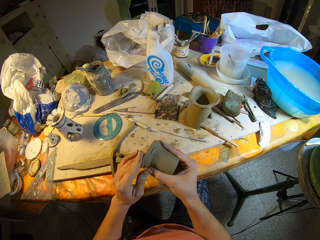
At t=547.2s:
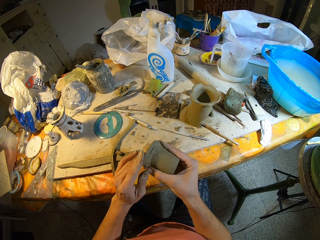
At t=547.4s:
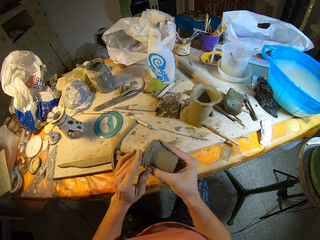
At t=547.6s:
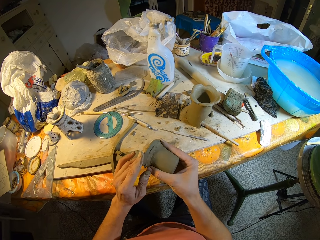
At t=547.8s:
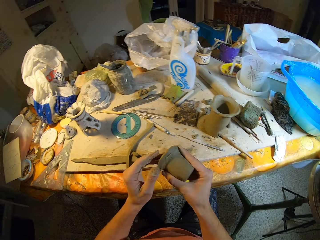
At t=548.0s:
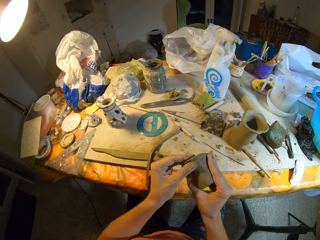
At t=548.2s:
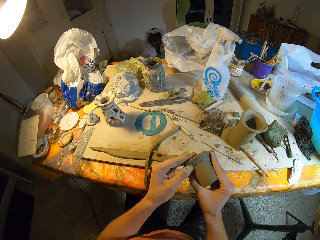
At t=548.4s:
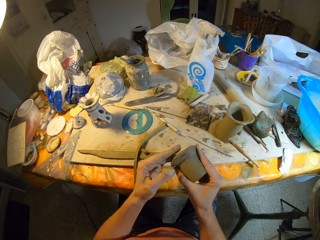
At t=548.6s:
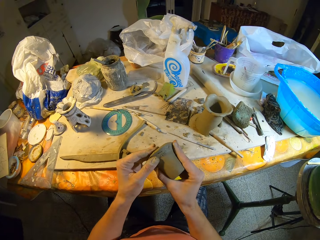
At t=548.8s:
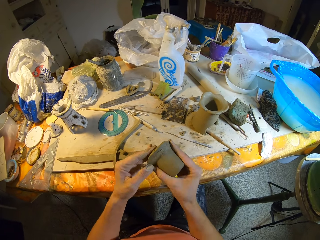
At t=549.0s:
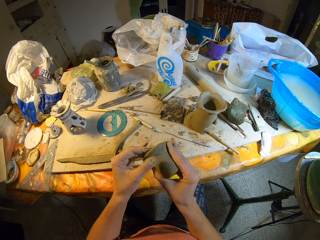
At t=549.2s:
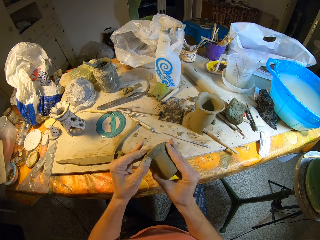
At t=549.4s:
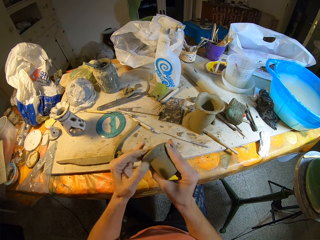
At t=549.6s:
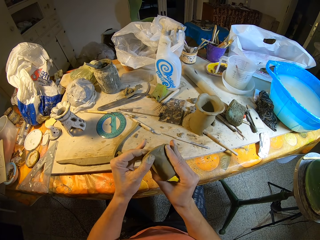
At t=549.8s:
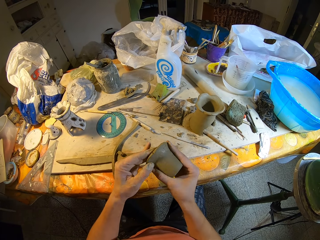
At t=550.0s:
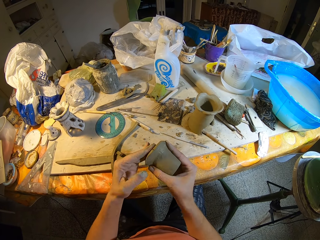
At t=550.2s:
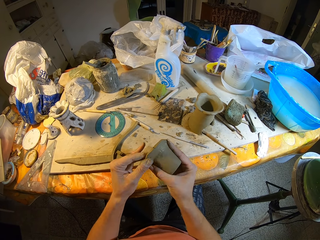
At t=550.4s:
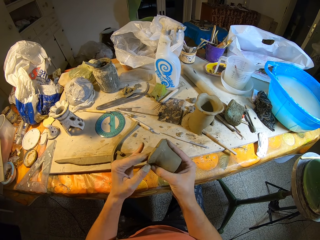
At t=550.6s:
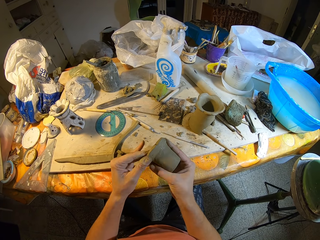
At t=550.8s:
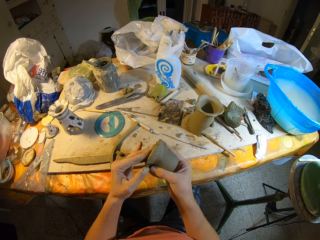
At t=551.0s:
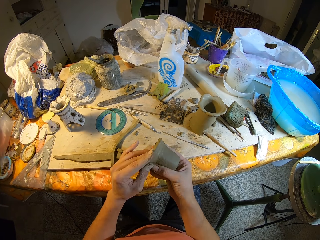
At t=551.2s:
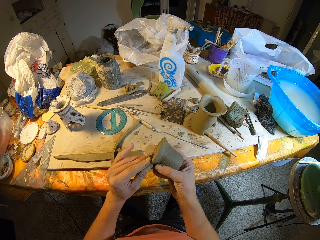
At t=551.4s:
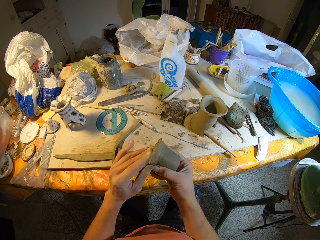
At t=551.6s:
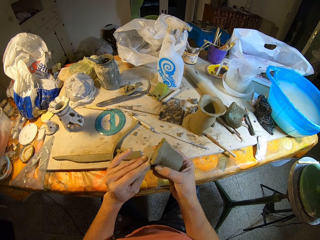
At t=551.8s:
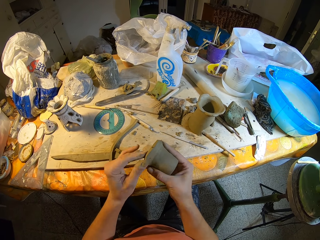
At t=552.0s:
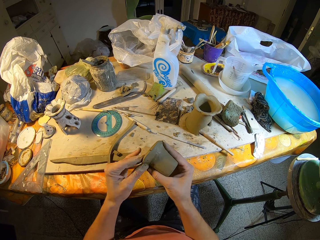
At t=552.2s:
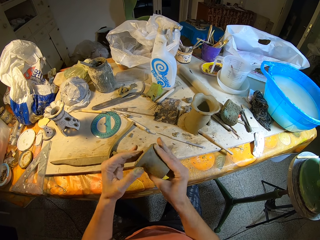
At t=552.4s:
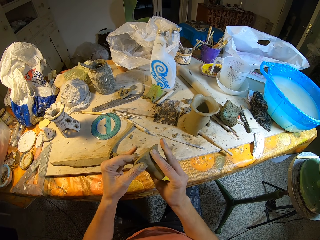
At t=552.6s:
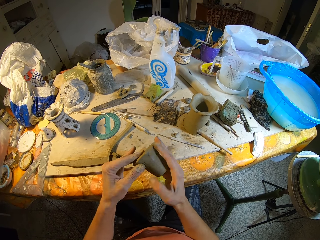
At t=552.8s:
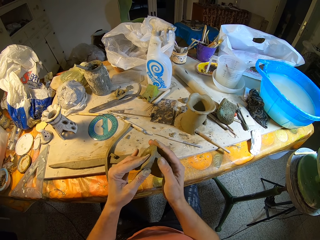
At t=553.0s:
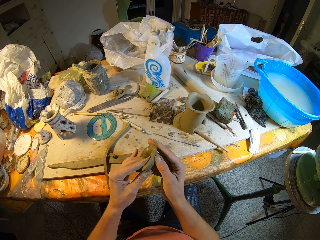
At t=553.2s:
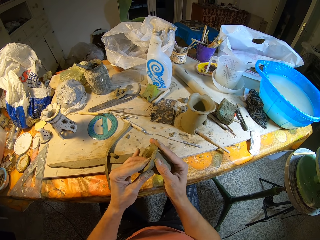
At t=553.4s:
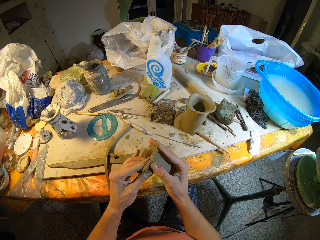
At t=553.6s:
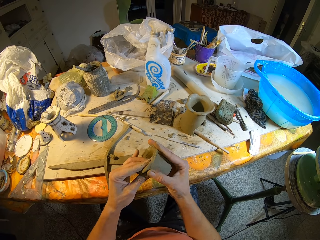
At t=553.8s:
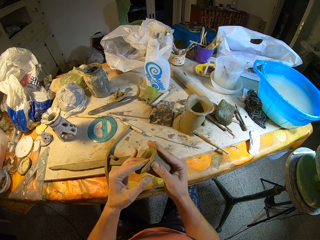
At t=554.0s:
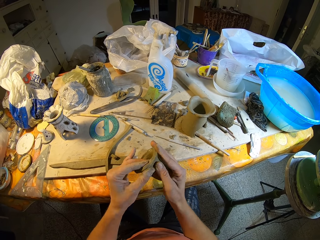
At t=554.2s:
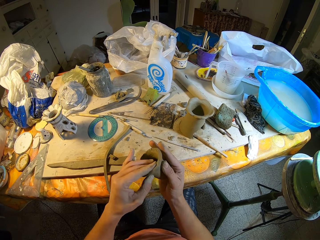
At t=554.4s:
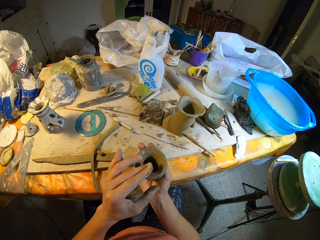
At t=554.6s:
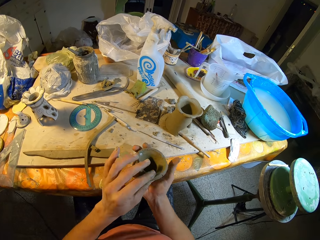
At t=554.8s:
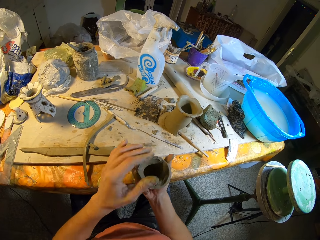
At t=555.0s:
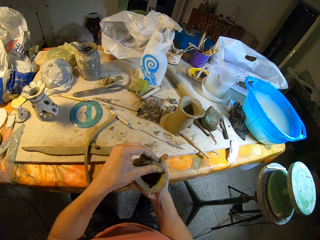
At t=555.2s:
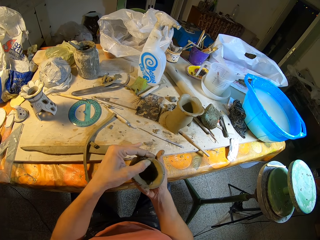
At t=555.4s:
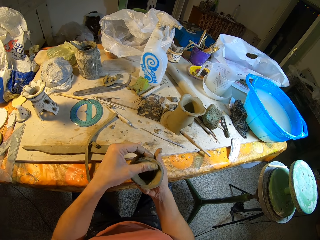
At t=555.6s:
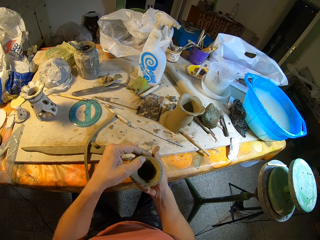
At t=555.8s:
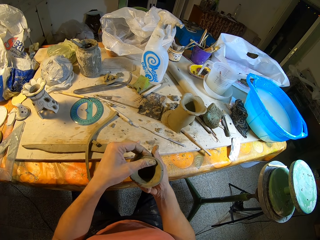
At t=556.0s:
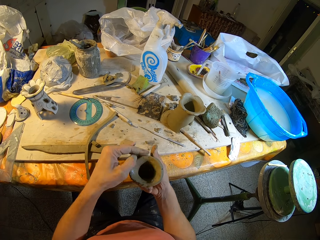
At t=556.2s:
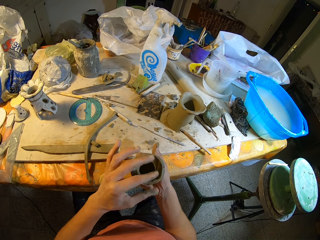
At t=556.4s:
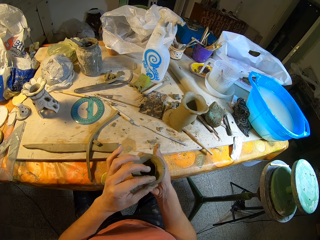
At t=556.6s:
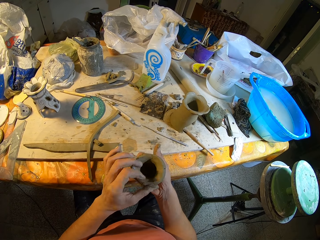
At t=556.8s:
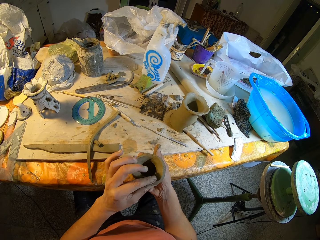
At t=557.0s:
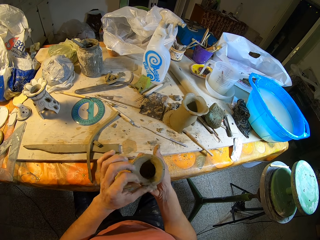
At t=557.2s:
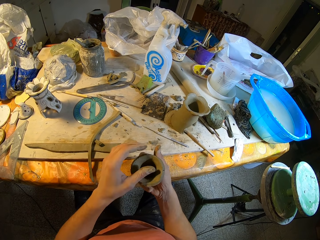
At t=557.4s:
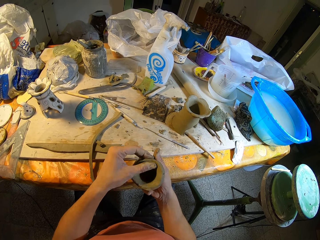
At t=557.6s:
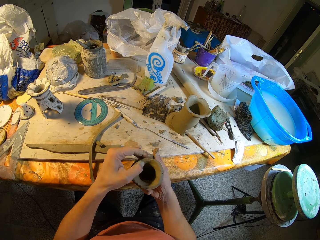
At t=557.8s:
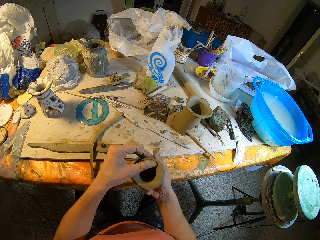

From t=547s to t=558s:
The camera wearer turns the structure.

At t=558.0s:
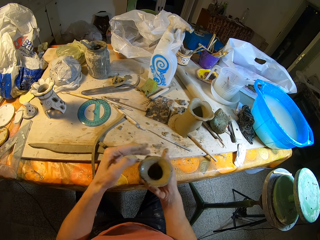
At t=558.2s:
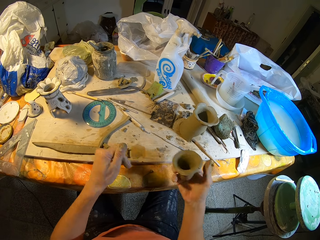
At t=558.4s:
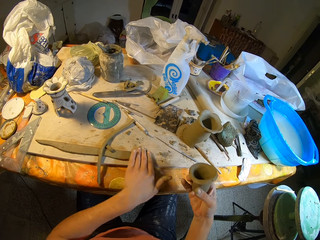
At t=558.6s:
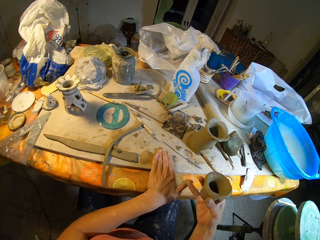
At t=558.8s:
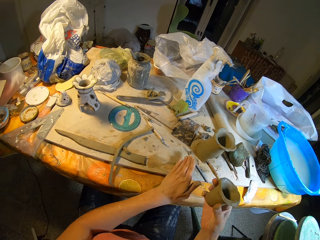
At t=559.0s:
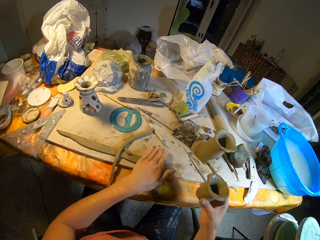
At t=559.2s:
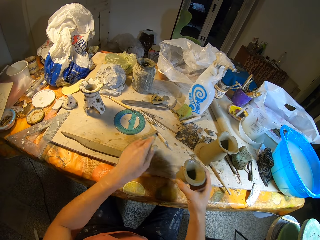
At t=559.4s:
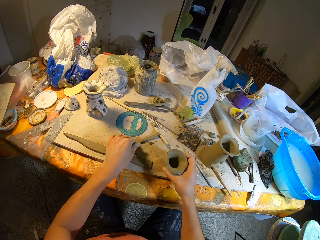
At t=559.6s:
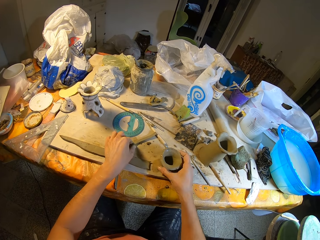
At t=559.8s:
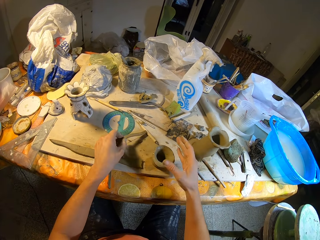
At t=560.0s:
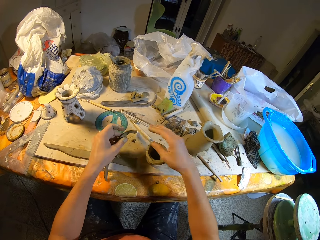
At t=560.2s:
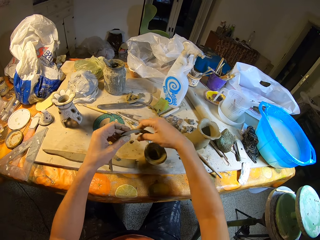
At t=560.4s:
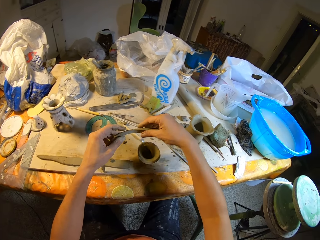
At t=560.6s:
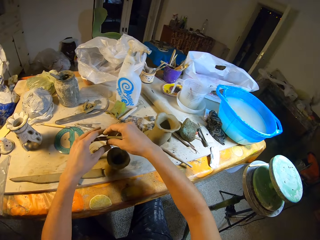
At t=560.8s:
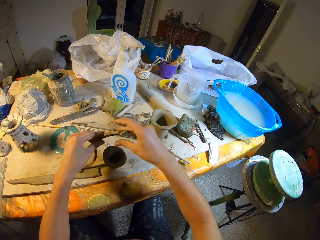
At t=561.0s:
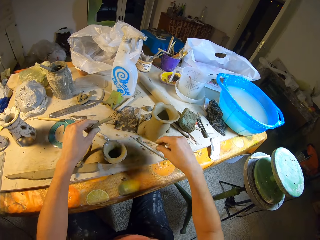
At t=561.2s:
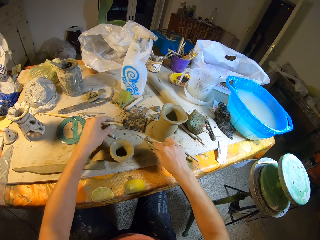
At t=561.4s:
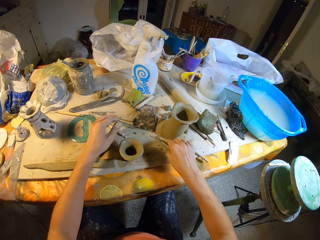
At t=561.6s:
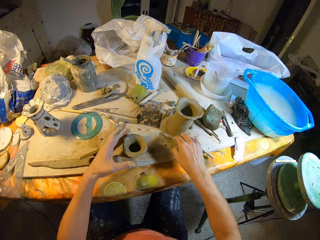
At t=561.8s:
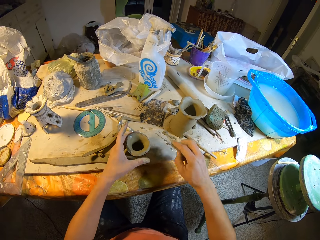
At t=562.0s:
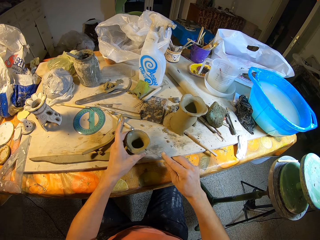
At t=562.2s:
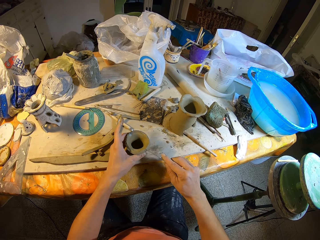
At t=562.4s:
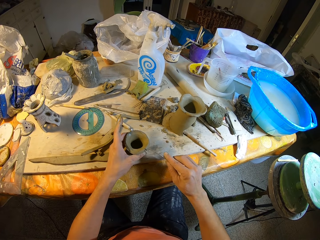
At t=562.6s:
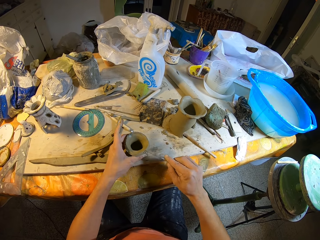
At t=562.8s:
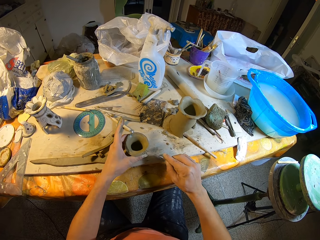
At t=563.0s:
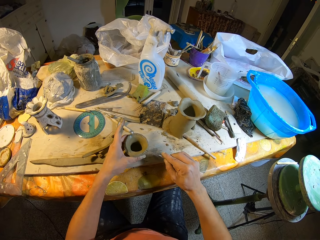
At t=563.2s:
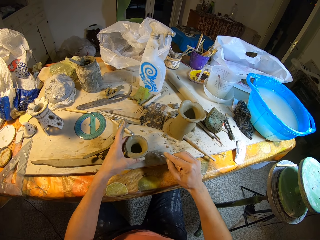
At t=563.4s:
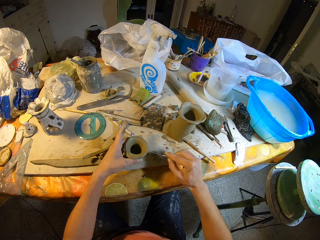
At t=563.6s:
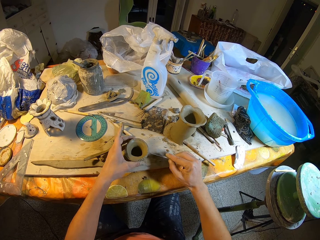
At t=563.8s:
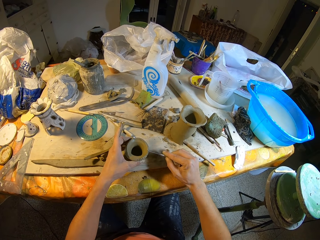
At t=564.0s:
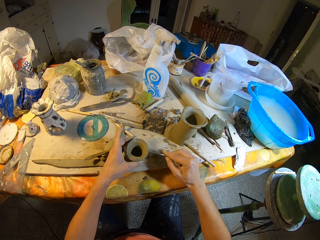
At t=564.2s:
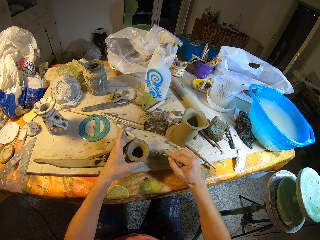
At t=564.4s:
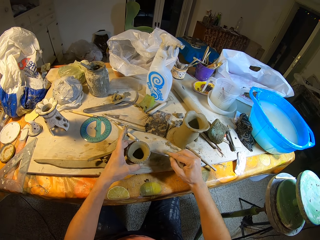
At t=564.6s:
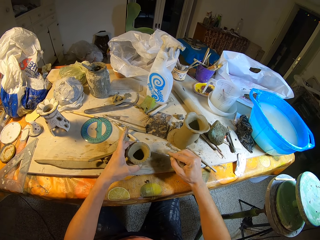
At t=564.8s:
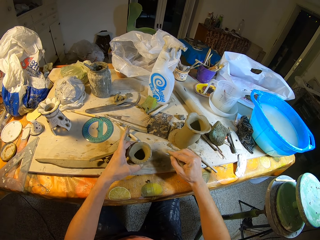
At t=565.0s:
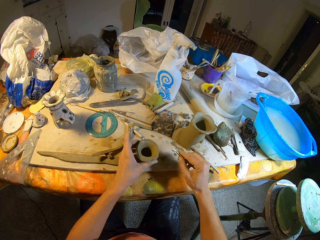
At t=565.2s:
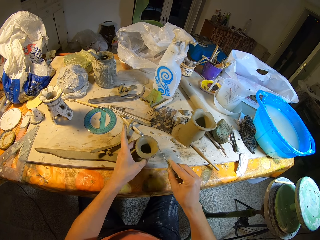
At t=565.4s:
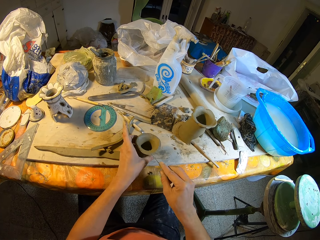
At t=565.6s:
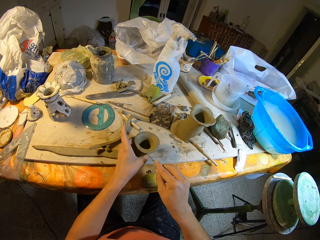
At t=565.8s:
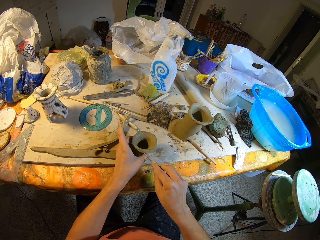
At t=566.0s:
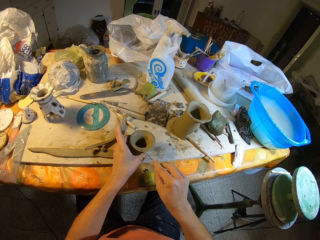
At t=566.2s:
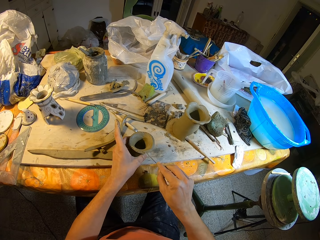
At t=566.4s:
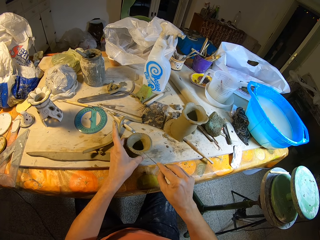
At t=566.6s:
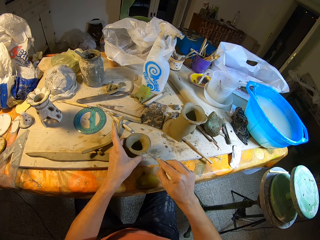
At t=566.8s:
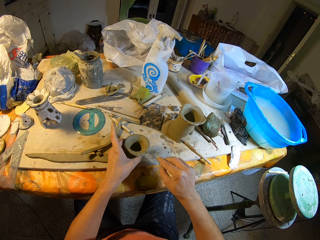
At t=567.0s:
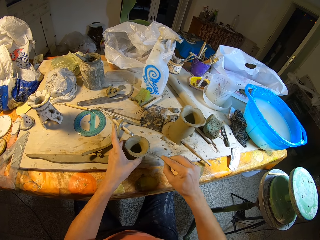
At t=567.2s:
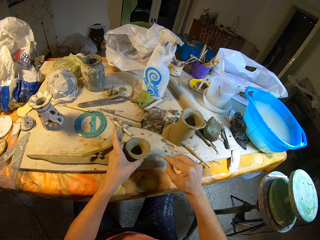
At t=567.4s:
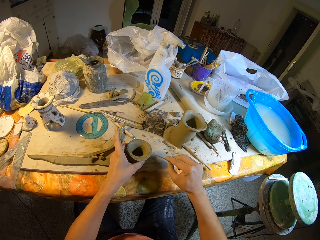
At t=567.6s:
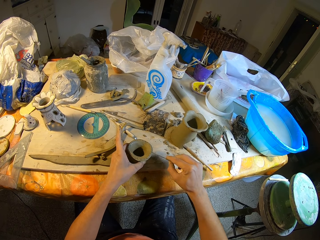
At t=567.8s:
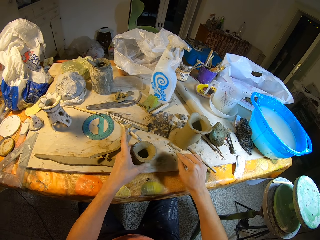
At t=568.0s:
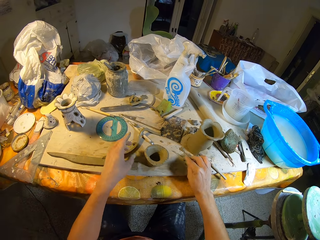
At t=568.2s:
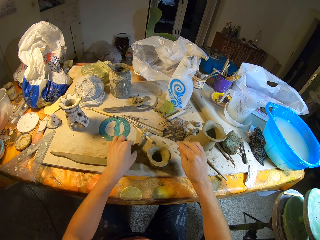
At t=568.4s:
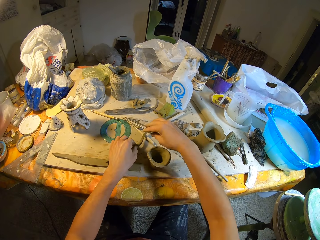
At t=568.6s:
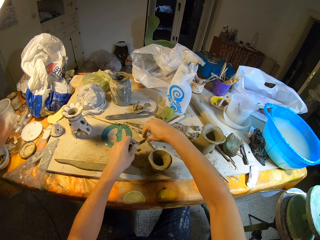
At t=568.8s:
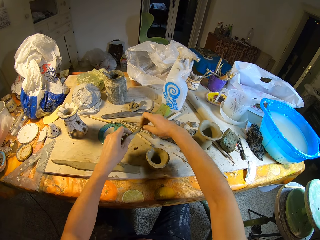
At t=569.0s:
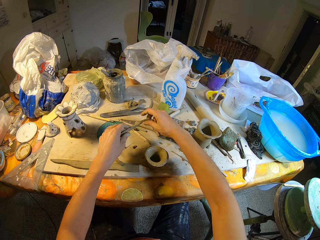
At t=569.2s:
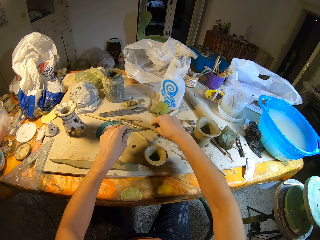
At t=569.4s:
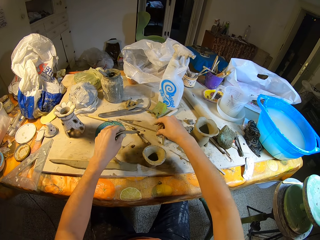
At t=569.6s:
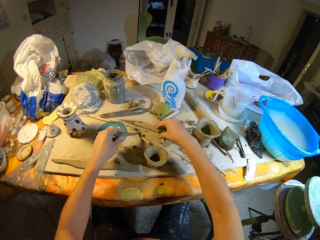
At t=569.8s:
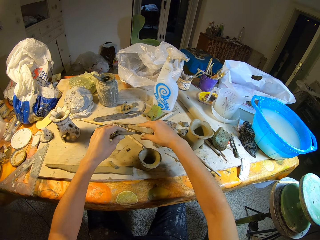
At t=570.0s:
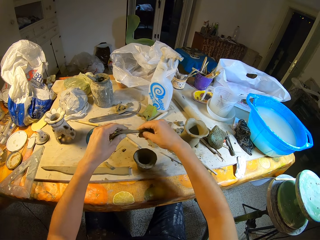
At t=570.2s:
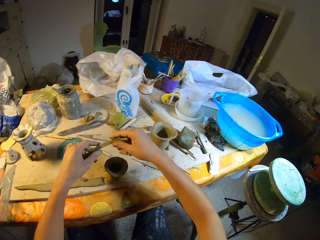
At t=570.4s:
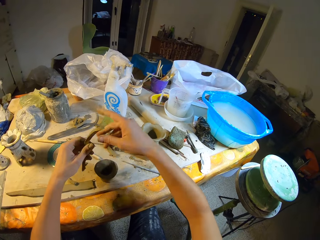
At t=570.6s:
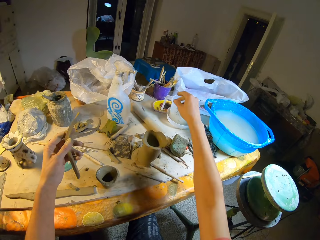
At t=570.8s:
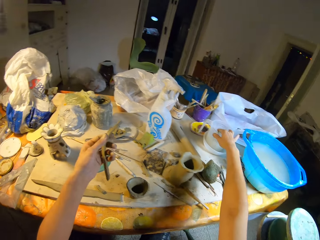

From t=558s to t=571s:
The camera wearer wipes the table with her left hand. She places the cup on the table with her right hand. She picks a strand of clay with her left hand. She holds the strand of clay with both hands. She drops the strand of clay on the table with her left hand. She picks an engraving tool with her right hand. She holds the cup on the table with her left hand. She inscribes on the cup with the engraving tool in her left hand. She places the engraving tool on the table with her right hand. She picks the strand of clay with her left hand. She holds the clay strand with both hands.
